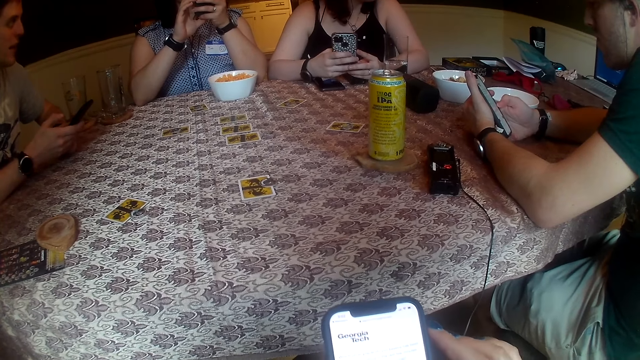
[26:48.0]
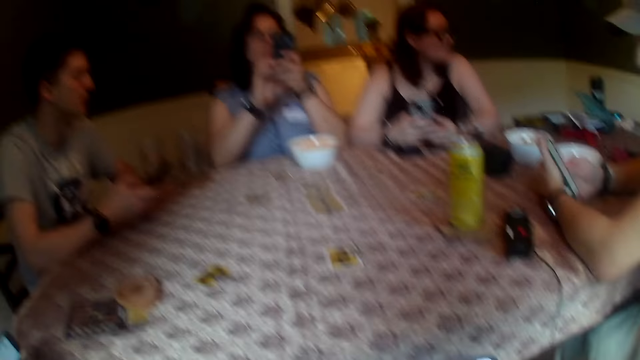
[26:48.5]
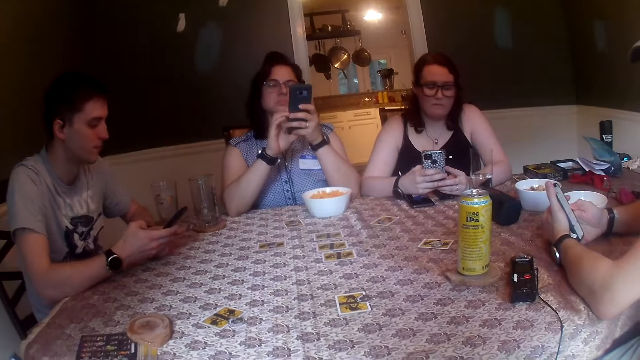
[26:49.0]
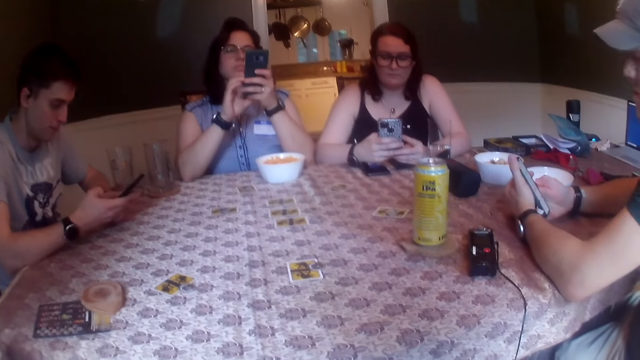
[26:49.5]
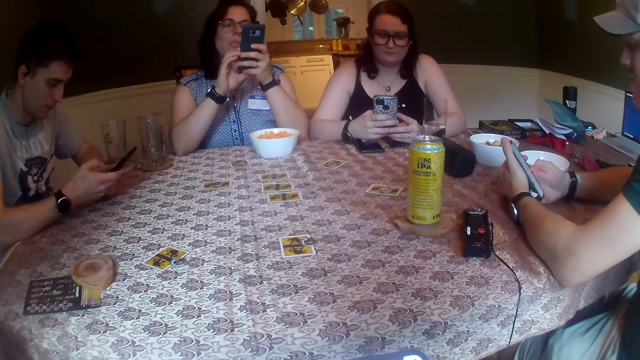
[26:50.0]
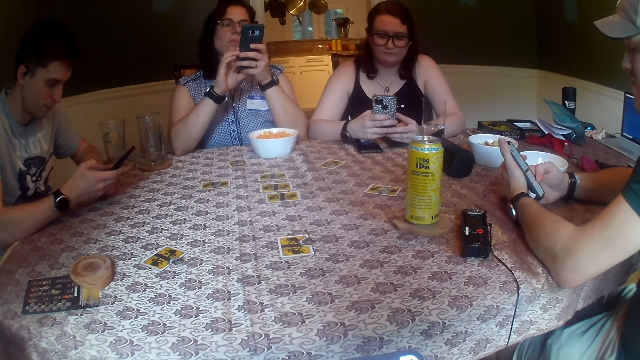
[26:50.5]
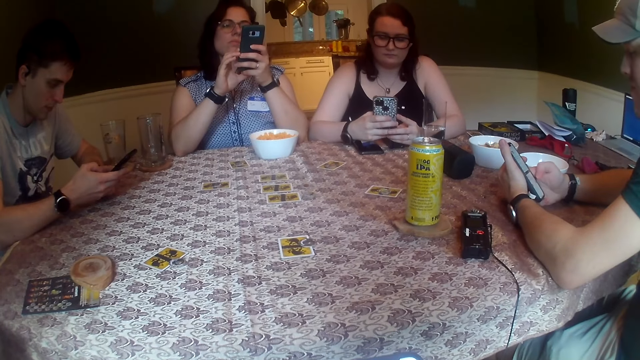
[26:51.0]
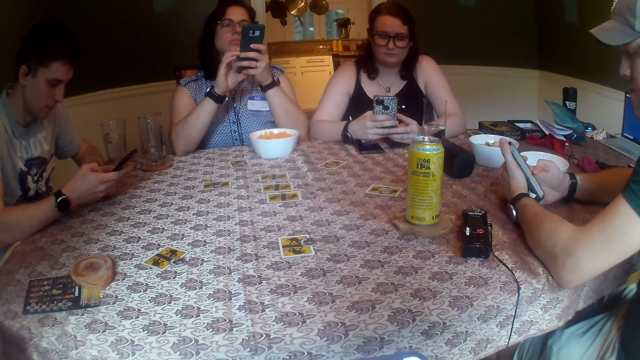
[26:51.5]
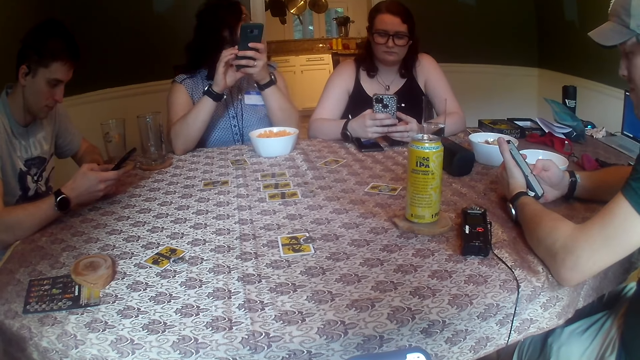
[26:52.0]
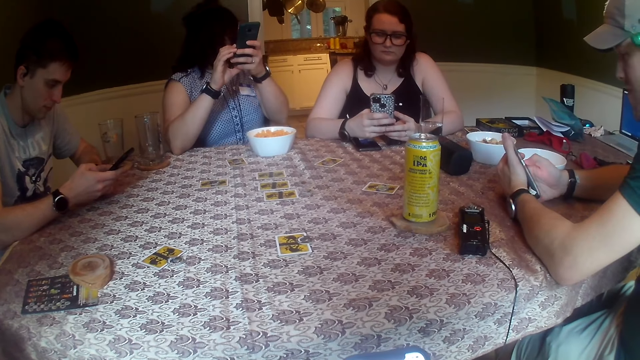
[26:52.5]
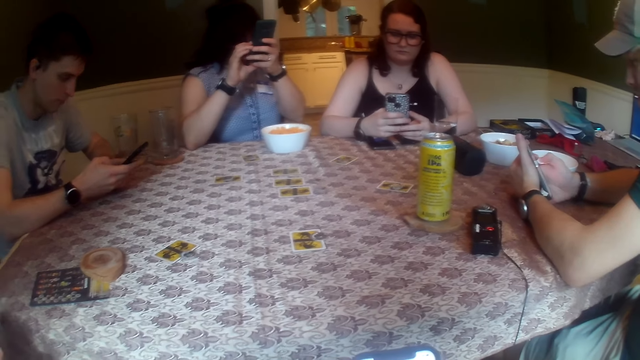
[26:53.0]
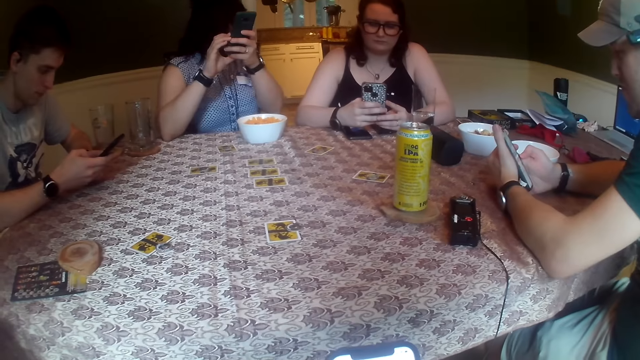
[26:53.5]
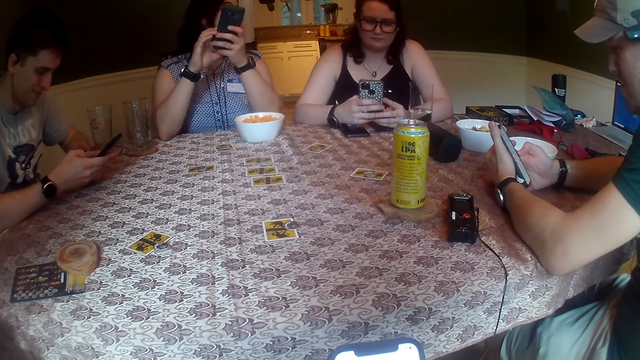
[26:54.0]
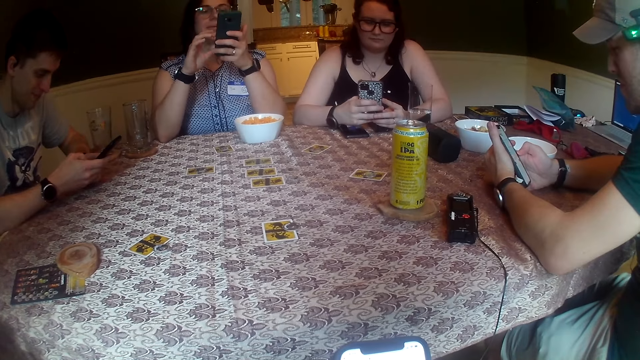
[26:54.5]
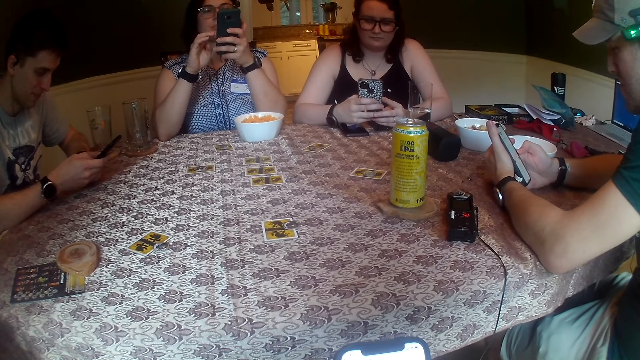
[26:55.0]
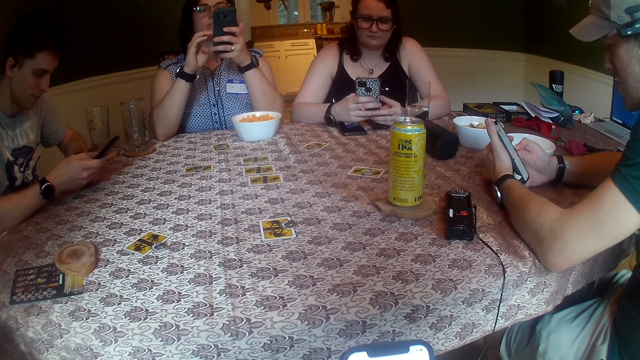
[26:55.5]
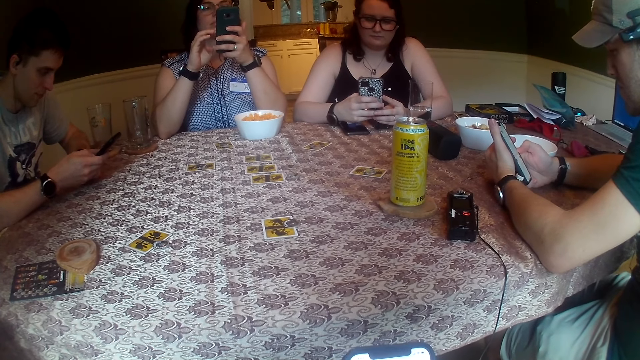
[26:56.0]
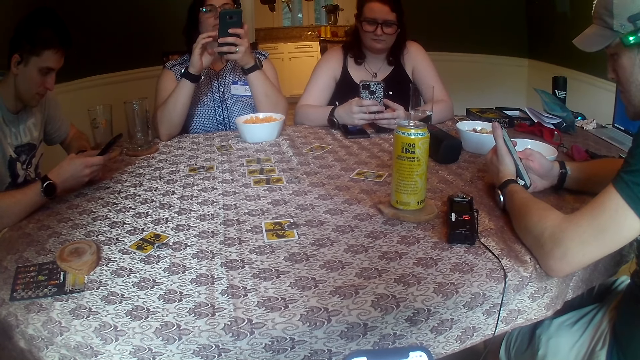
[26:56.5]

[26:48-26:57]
A man scrolls the phone. Another man scrolls the phone.

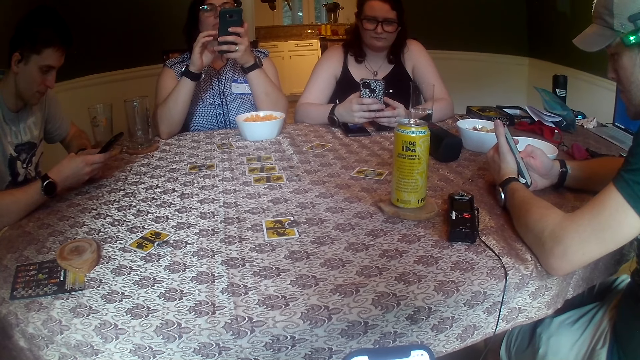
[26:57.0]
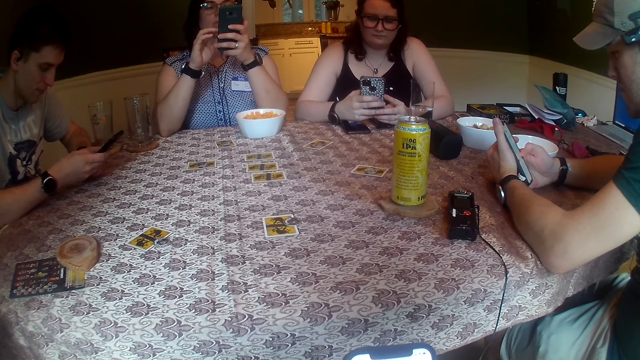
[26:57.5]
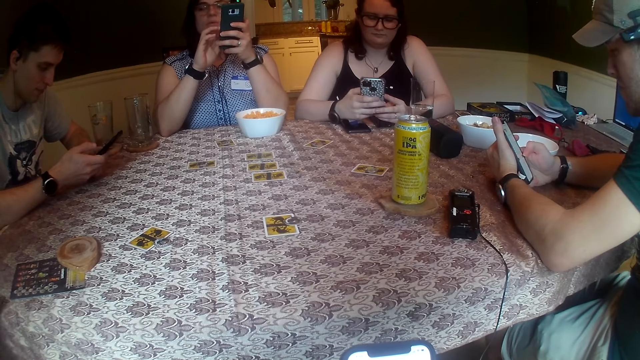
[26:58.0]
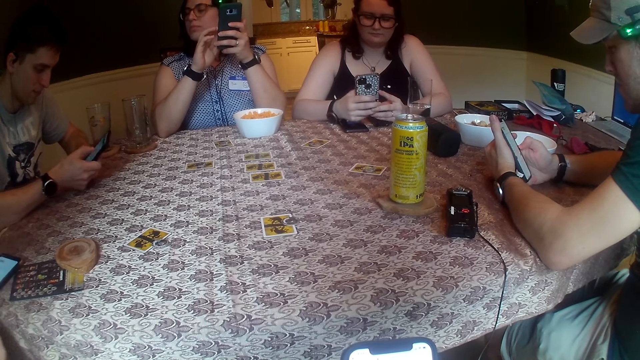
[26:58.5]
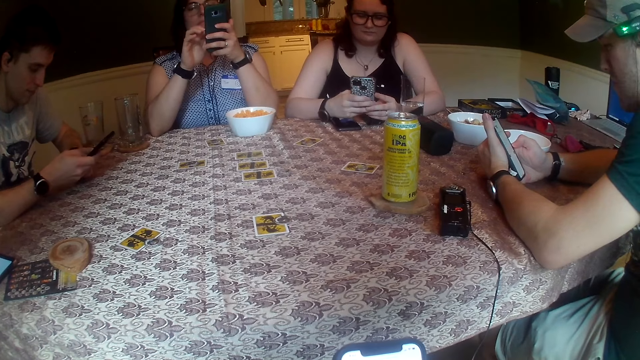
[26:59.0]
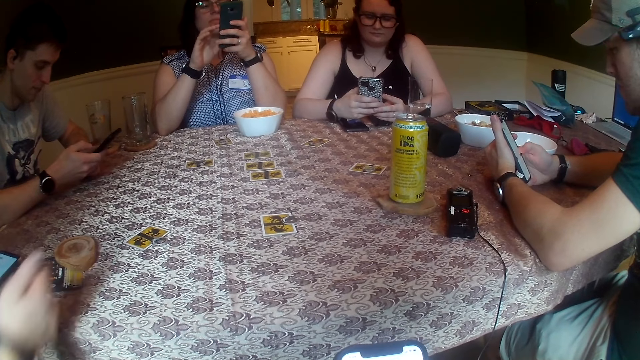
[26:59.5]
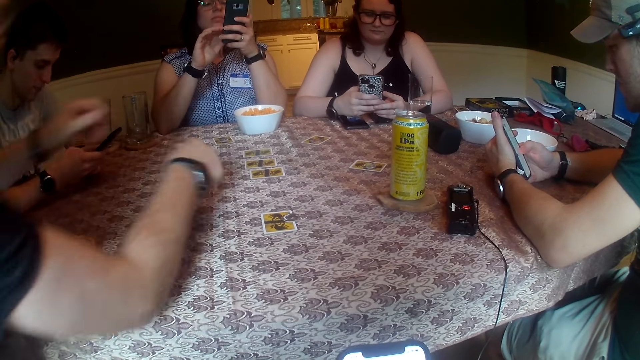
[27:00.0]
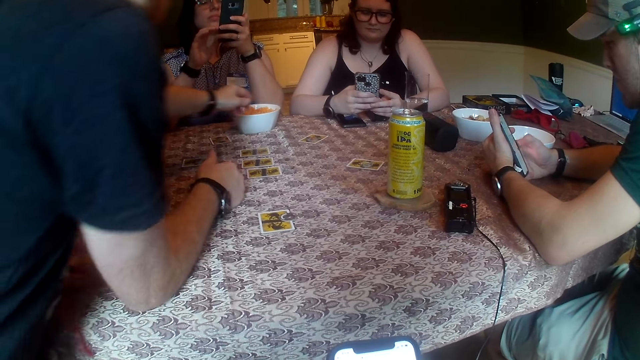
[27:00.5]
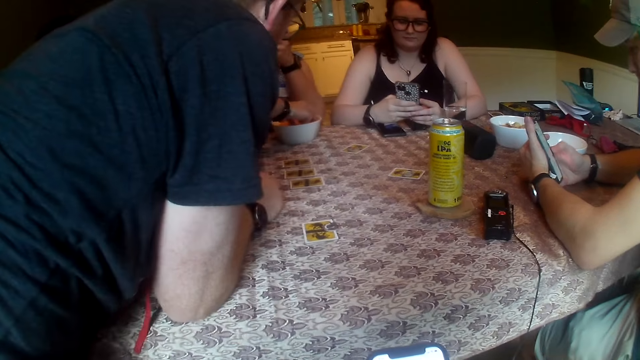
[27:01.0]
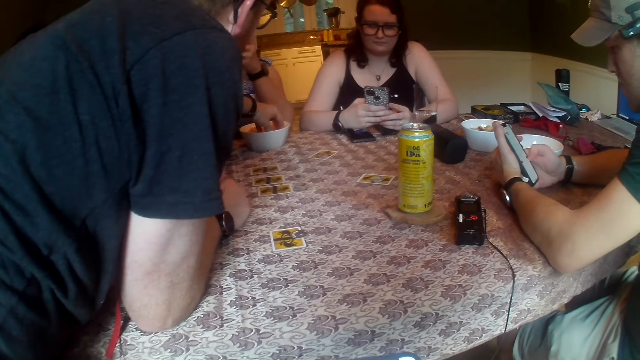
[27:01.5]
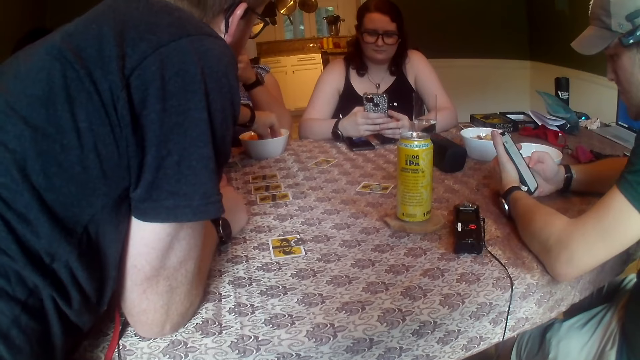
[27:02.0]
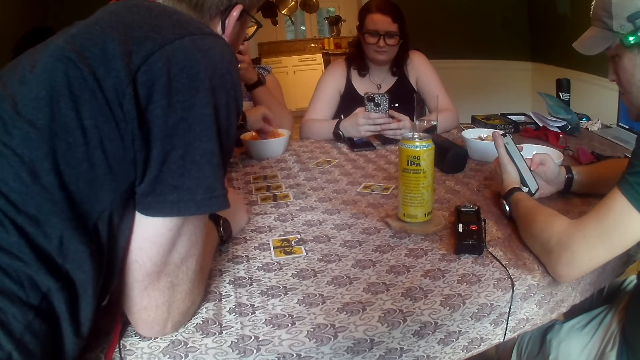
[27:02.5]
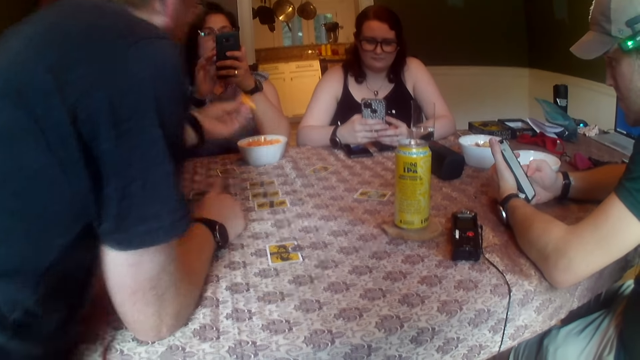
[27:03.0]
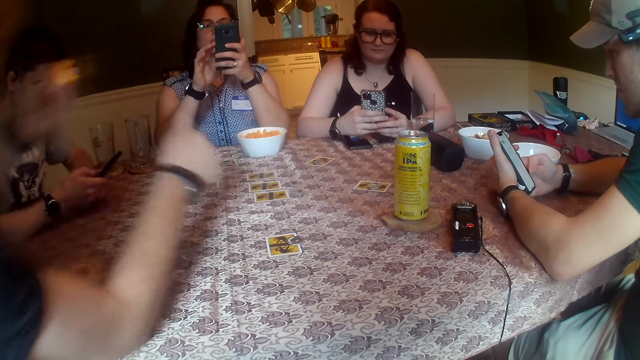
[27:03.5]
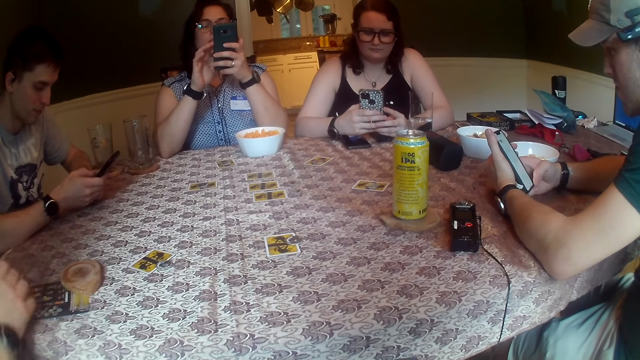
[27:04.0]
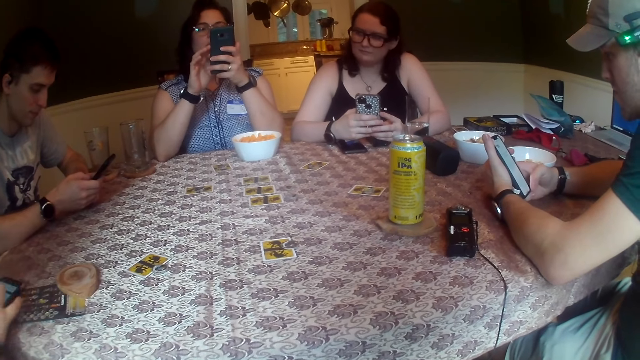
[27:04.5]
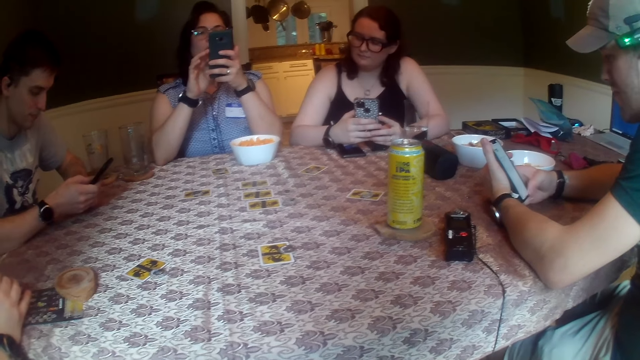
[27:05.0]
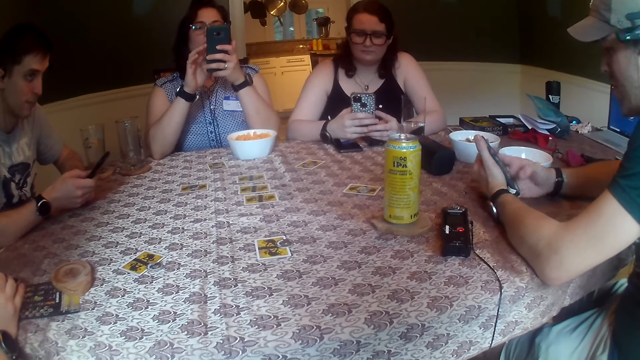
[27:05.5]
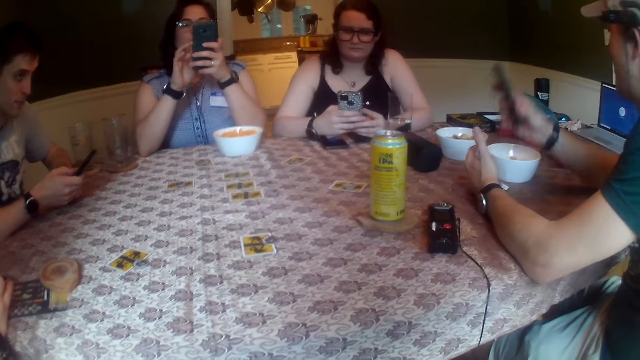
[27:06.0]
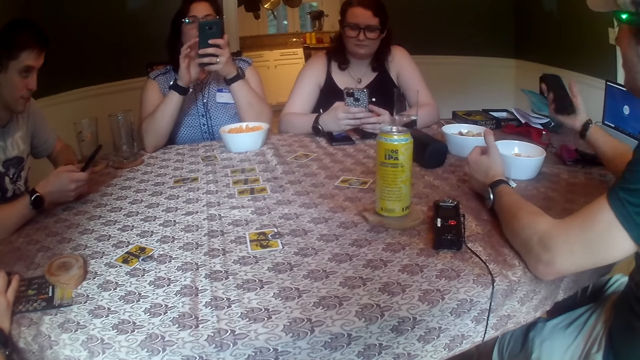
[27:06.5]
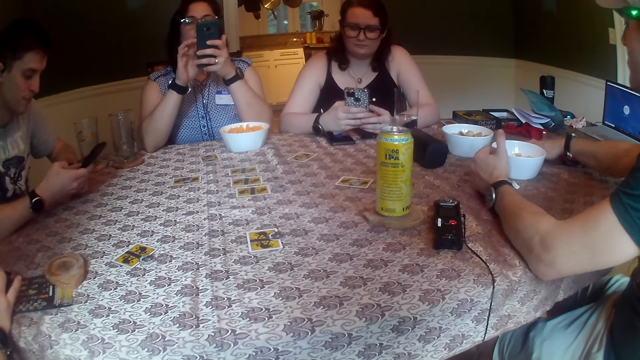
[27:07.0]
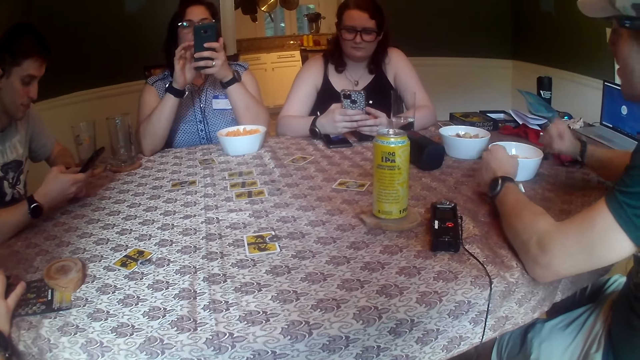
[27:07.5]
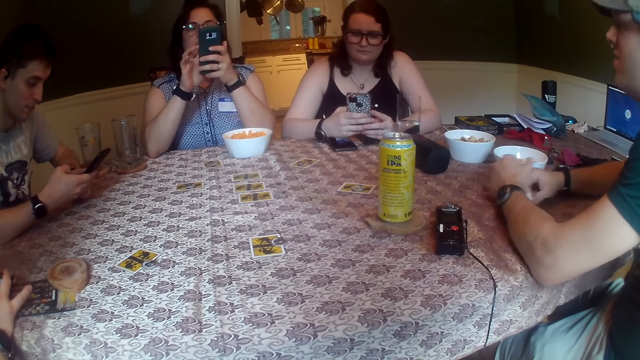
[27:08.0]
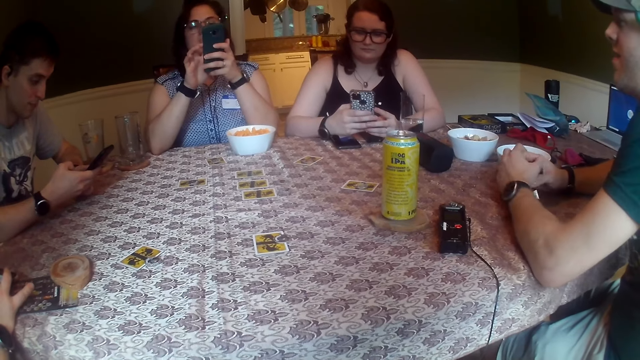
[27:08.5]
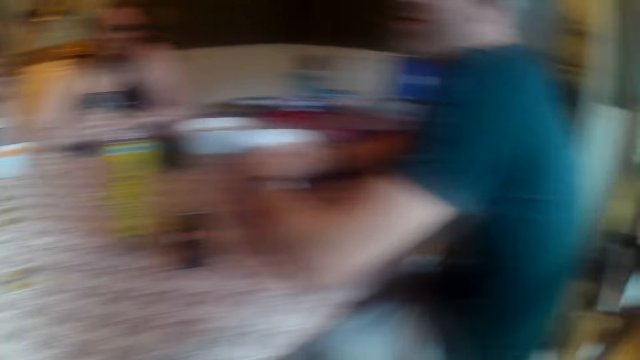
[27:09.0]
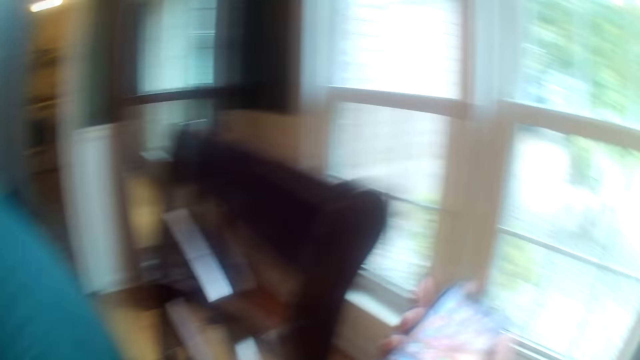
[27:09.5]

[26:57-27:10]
A man drops the phone on the table with his left hand. The man places his right hand on the table. The man picks corn puffs from the bowl on the table with his left hand. The man removes his right hand from the table. The man presses the phone on the table with his right hand. A lady scrolls the phone. Another man drops the phone on the table with his right hand.
